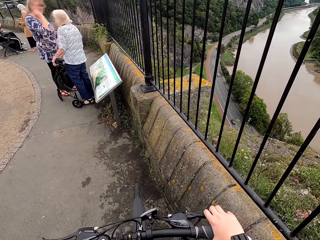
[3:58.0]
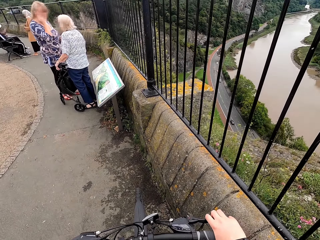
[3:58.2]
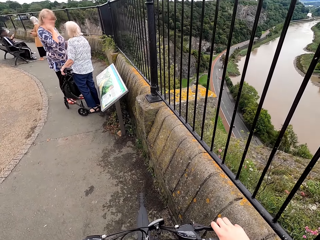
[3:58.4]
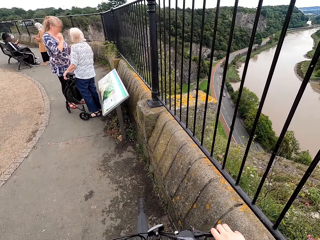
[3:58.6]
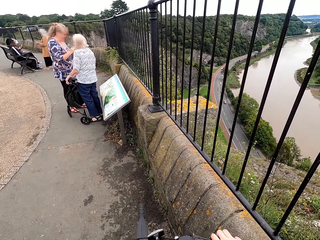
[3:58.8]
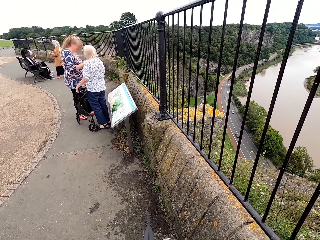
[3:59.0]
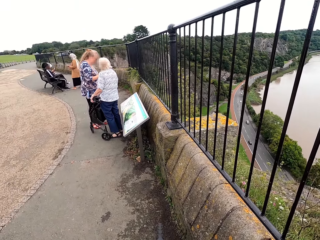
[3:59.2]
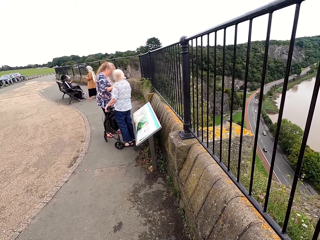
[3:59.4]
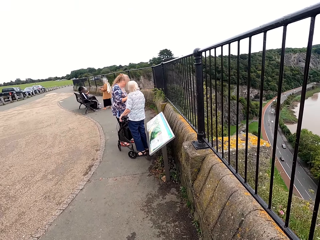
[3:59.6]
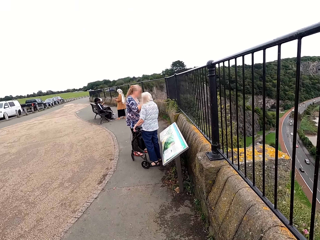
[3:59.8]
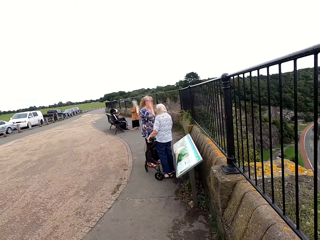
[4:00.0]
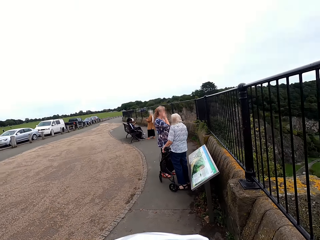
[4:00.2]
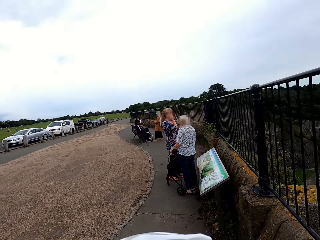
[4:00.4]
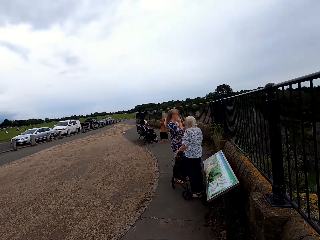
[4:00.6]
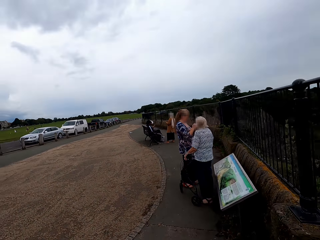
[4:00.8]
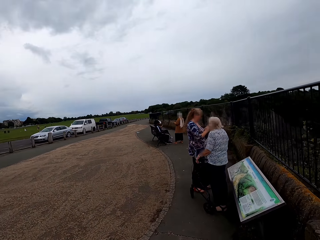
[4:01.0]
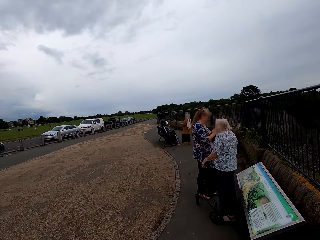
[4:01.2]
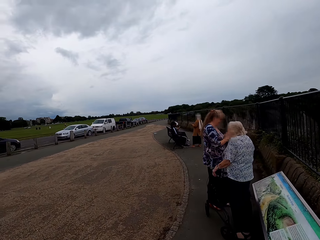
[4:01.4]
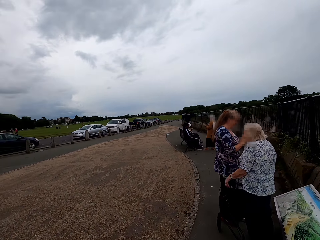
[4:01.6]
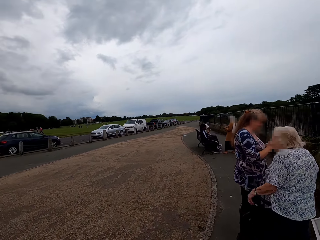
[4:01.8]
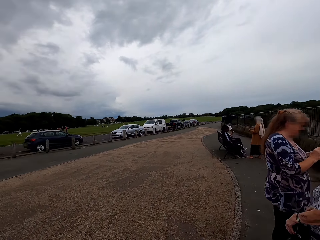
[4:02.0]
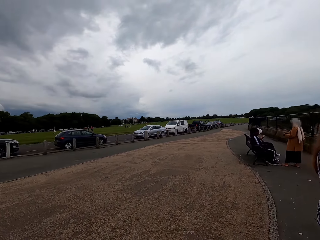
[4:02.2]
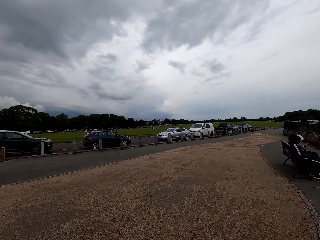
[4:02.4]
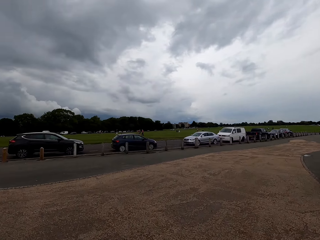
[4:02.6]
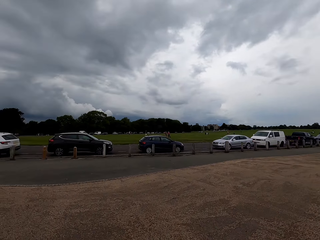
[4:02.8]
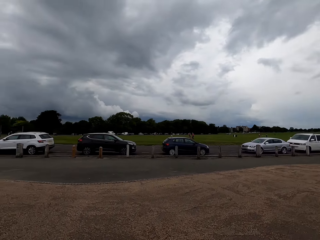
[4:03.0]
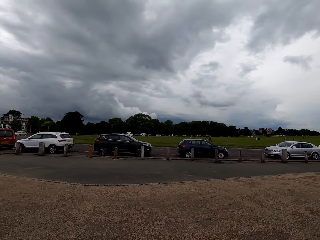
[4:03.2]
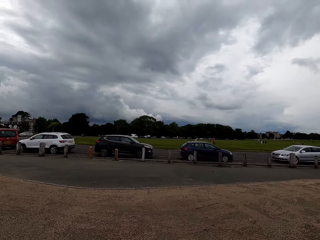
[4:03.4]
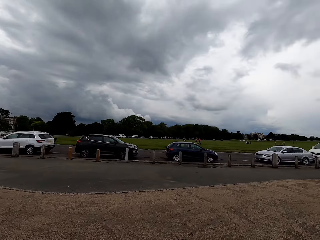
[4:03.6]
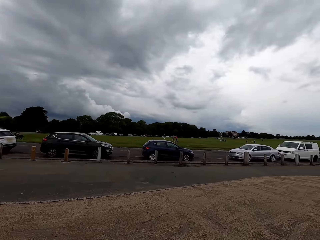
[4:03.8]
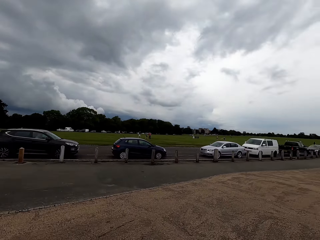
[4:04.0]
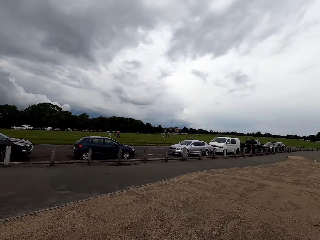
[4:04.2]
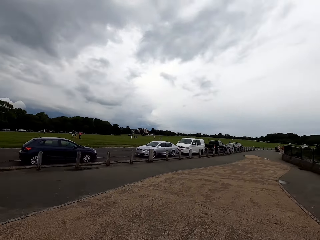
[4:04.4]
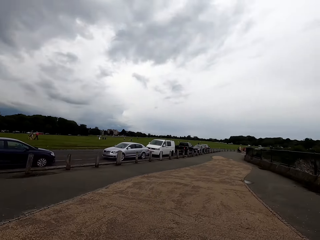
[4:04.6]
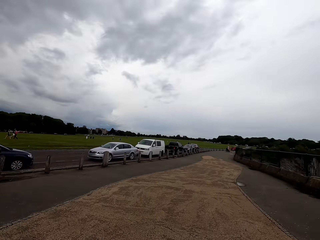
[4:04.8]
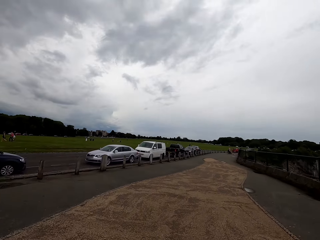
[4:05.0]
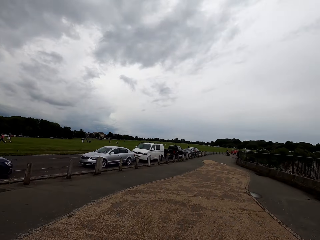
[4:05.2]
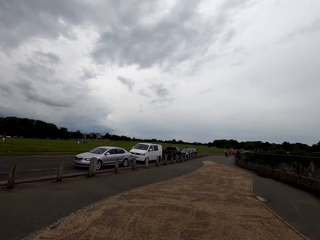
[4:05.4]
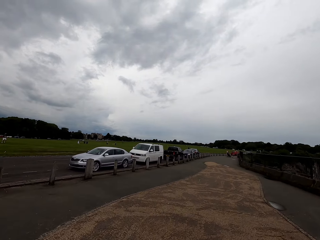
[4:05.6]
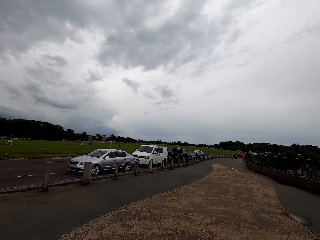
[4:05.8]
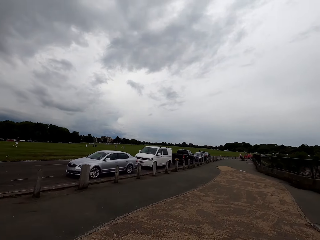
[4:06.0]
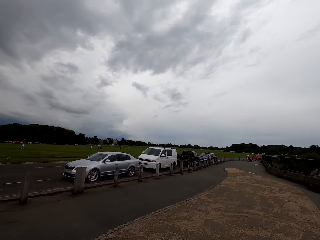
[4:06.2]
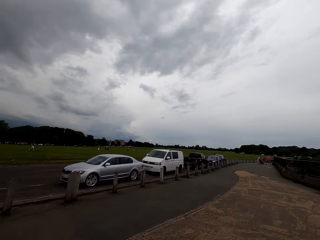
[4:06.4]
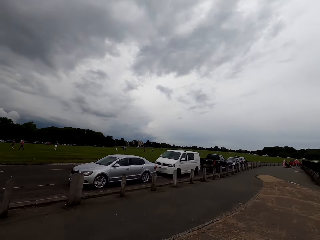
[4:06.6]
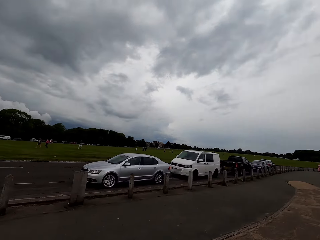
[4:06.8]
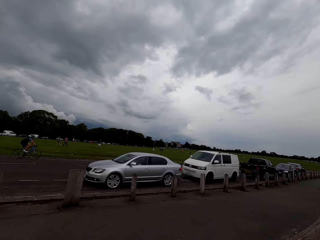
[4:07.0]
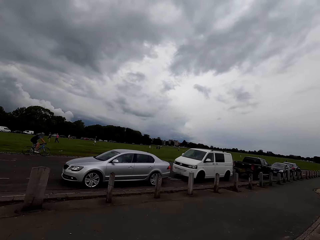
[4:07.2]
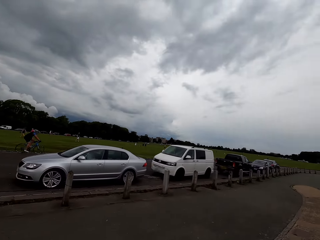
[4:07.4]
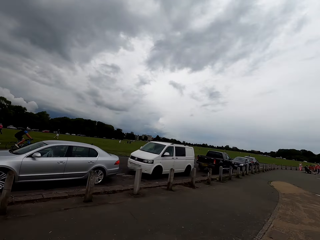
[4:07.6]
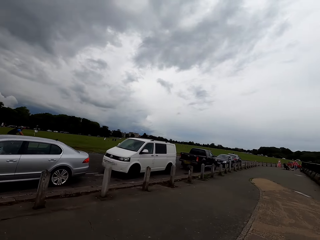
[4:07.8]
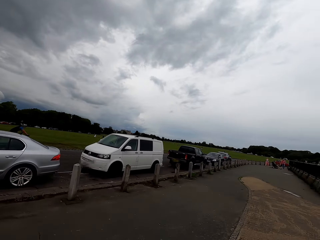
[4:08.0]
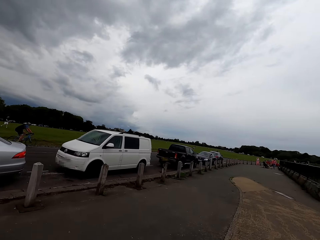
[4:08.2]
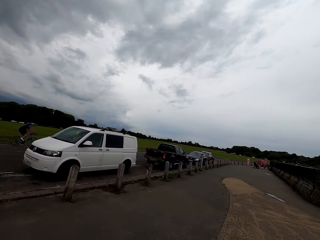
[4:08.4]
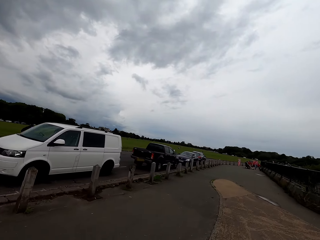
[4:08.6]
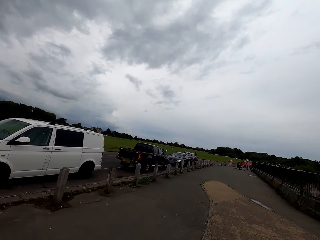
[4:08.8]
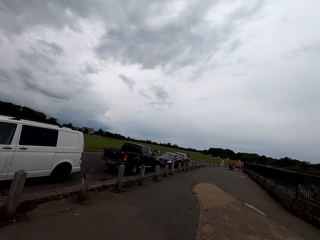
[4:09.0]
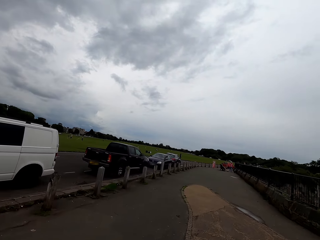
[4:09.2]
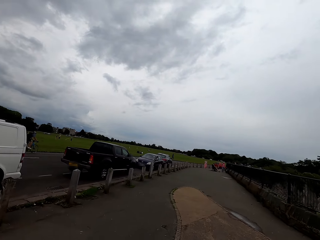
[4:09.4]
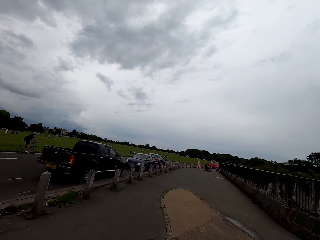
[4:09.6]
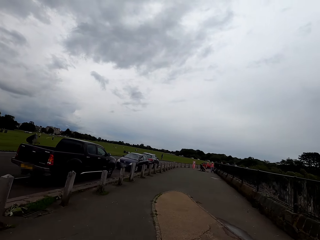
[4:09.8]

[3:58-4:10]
The camera wearer rides a bicycle. They ride the bicycle again and look around.

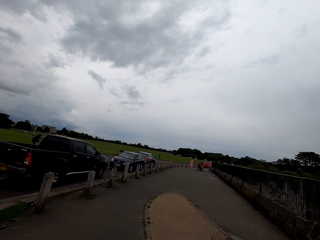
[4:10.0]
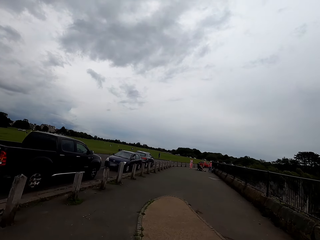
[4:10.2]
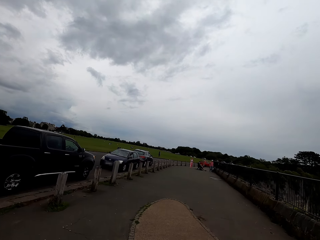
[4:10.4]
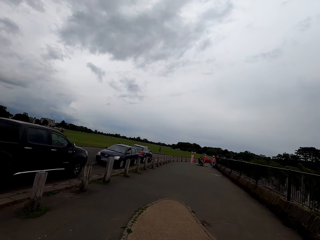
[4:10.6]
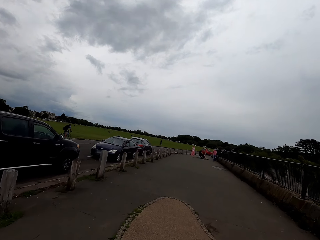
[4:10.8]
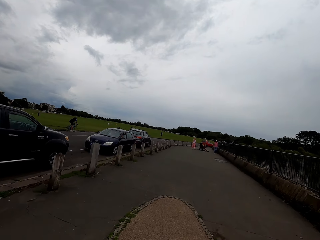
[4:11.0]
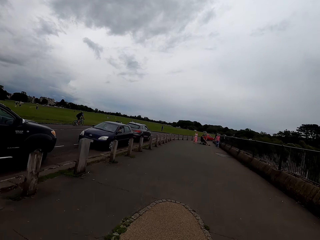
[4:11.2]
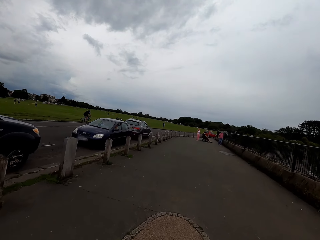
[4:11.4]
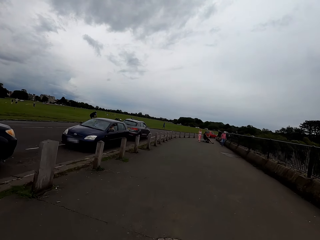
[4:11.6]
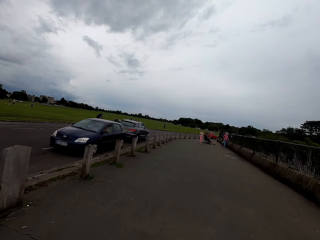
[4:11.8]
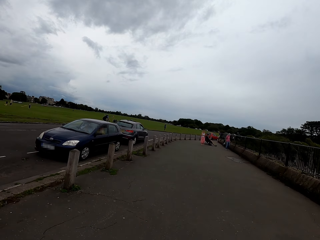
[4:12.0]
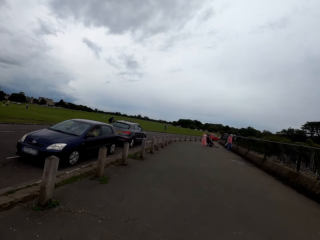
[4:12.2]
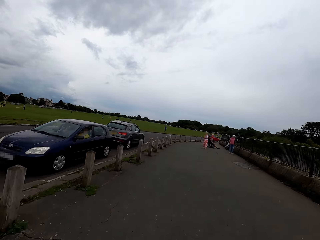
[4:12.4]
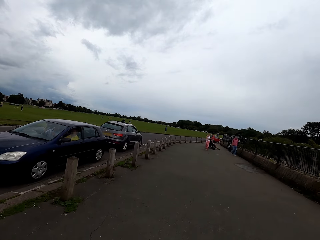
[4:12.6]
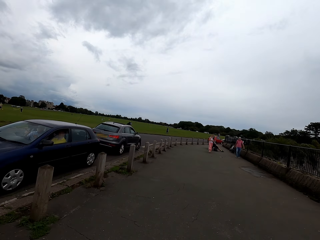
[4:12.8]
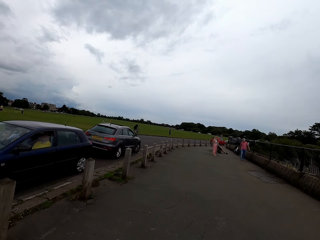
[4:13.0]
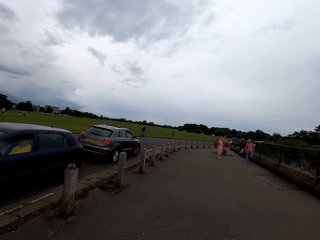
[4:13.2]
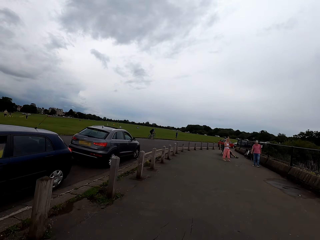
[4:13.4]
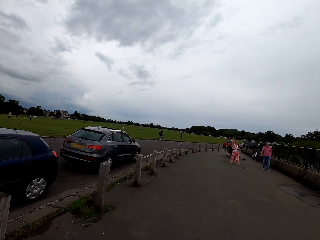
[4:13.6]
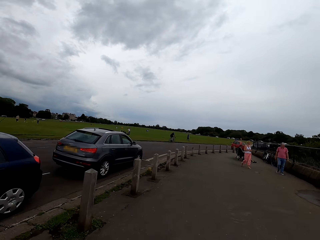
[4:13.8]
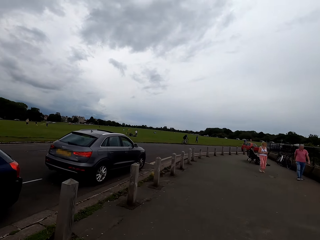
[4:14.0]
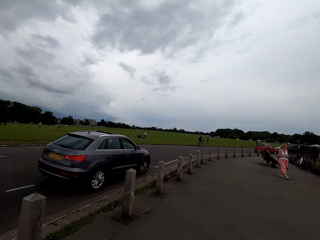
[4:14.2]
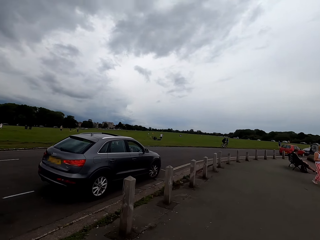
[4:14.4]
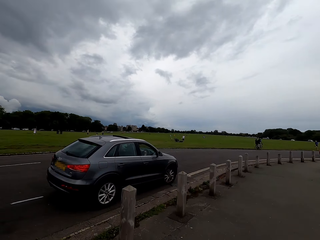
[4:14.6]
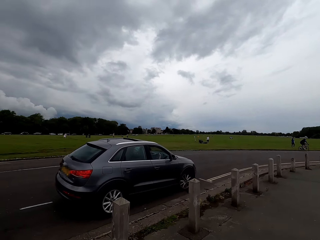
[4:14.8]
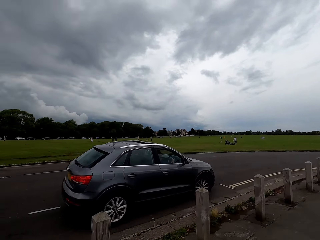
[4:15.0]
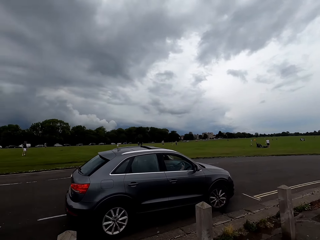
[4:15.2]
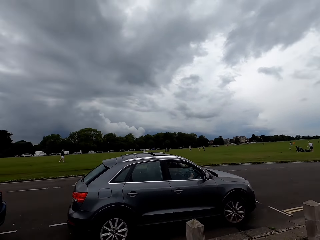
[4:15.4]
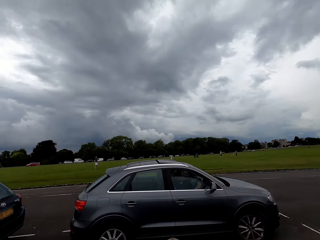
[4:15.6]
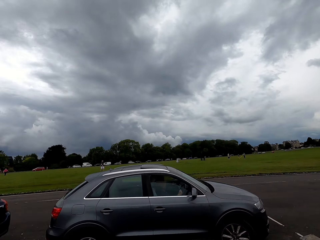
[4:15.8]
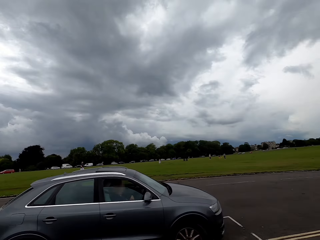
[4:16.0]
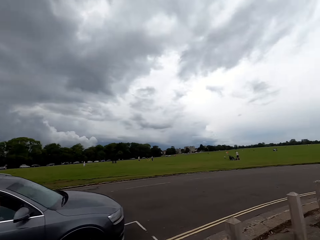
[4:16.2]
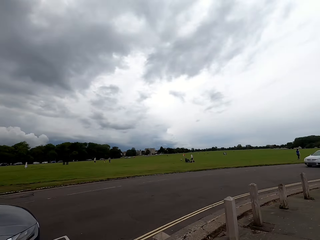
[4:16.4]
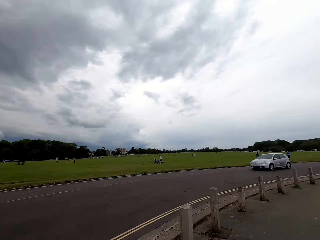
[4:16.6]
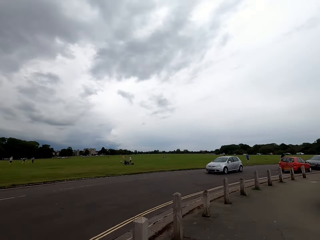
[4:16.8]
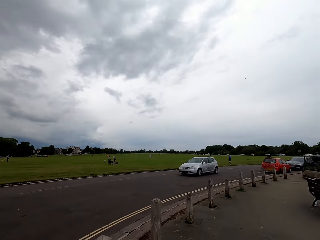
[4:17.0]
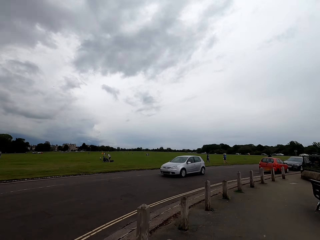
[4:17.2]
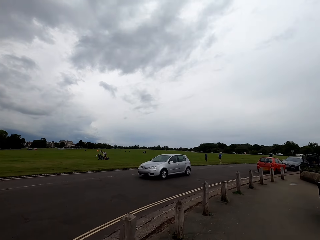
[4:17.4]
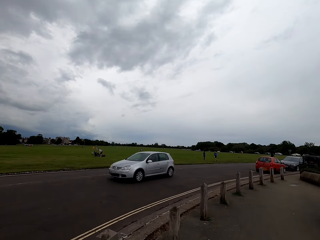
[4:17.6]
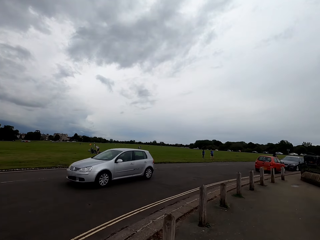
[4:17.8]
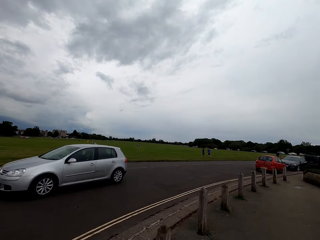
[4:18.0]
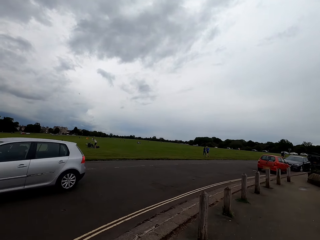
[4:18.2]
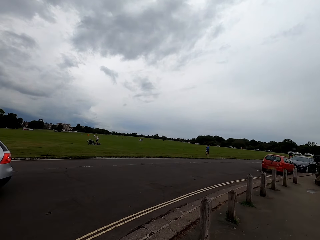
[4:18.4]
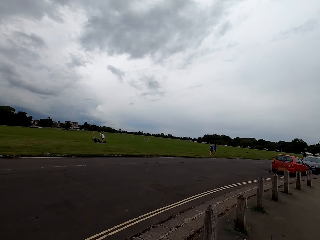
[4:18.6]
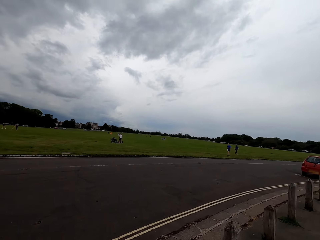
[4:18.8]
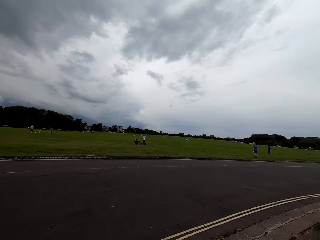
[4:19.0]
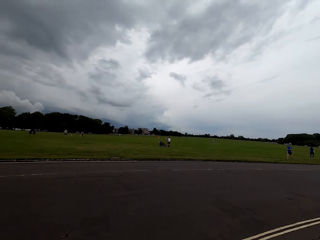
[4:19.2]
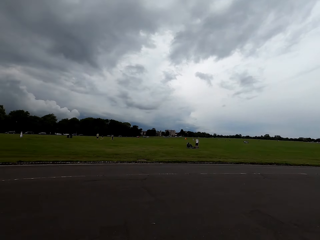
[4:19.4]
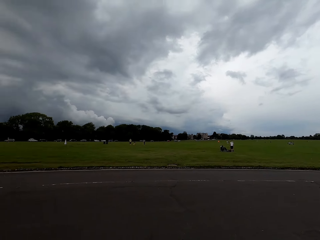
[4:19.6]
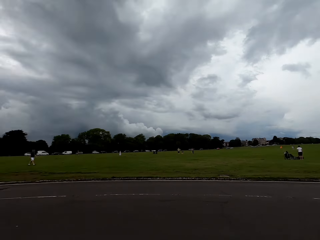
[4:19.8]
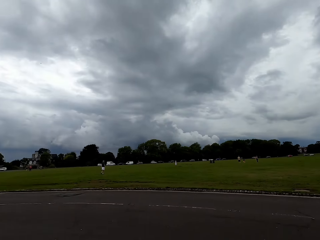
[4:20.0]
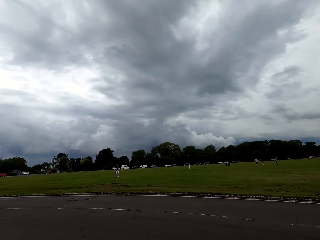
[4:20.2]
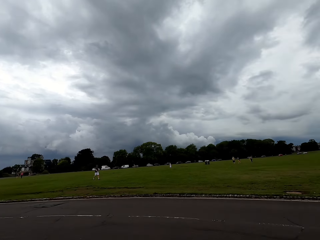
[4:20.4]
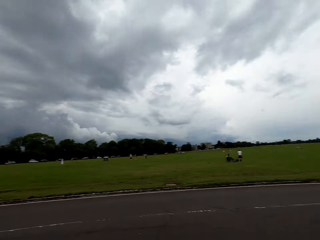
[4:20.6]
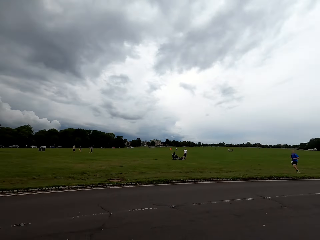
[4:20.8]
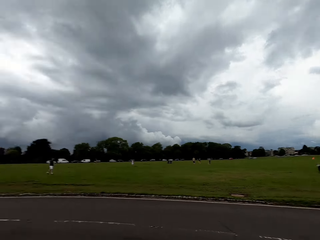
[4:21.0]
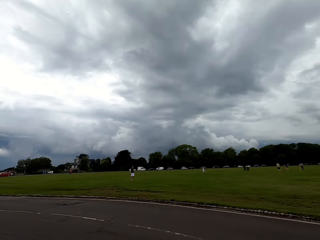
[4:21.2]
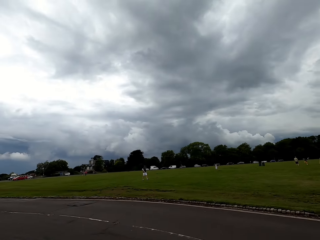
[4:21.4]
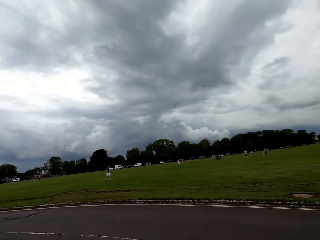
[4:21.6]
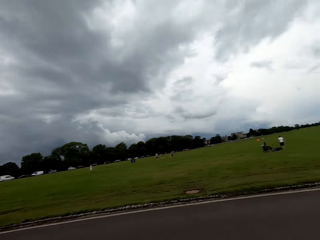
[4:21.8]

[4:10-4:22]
The camera wearer looks across the road.
